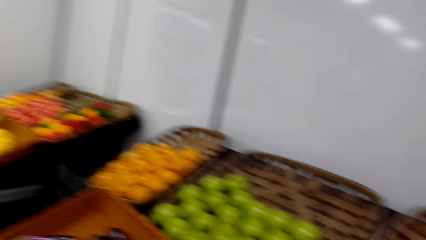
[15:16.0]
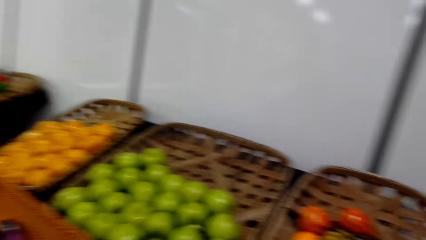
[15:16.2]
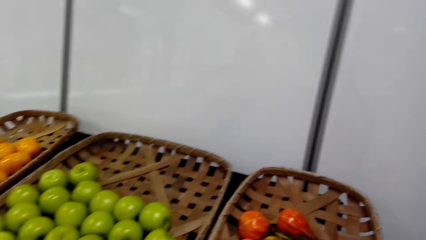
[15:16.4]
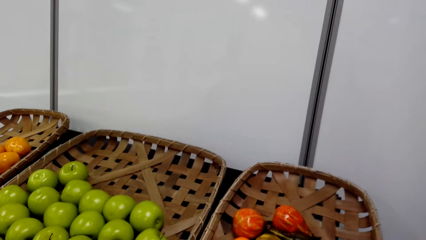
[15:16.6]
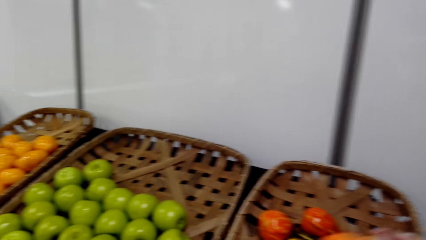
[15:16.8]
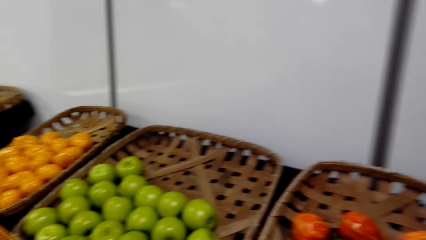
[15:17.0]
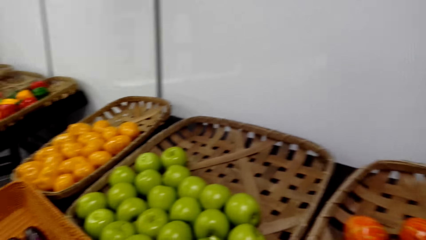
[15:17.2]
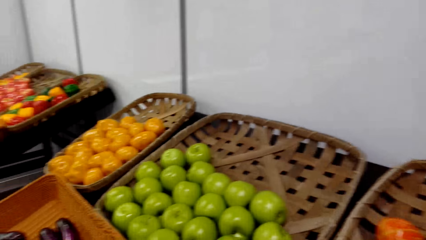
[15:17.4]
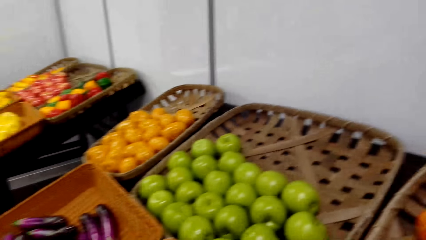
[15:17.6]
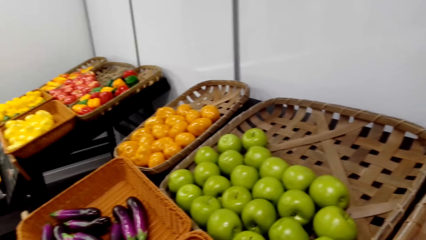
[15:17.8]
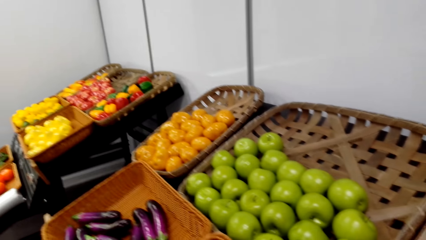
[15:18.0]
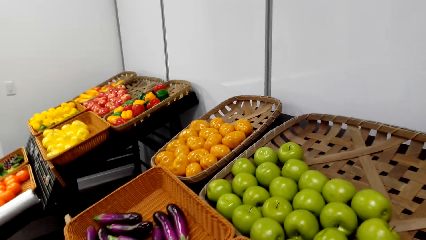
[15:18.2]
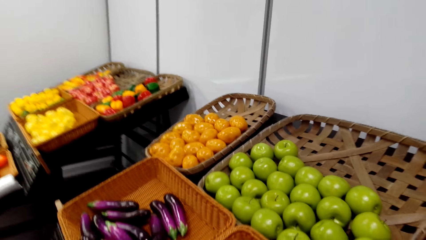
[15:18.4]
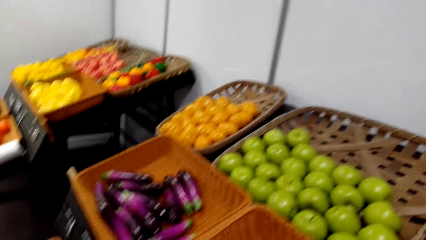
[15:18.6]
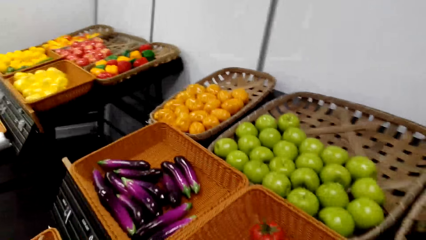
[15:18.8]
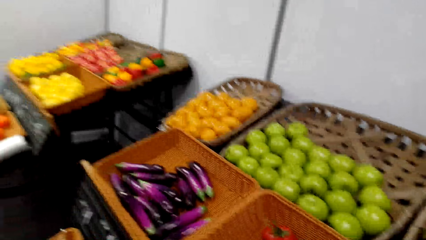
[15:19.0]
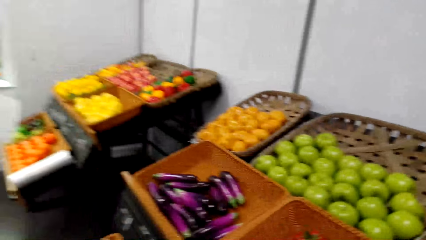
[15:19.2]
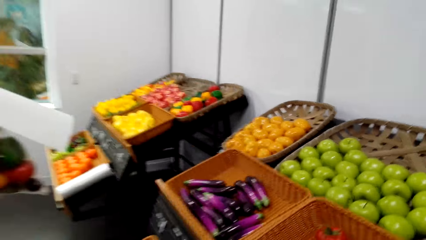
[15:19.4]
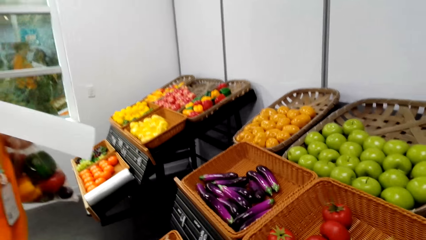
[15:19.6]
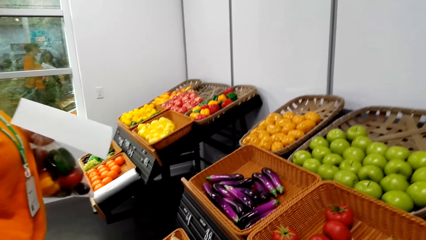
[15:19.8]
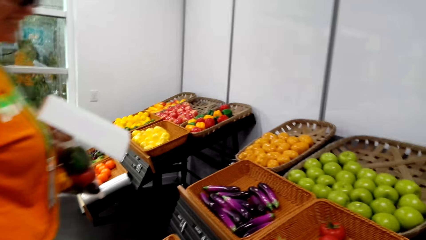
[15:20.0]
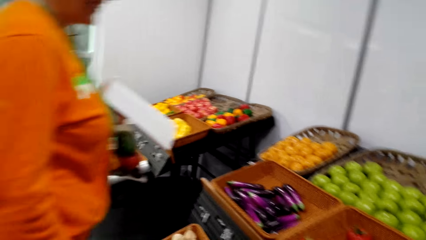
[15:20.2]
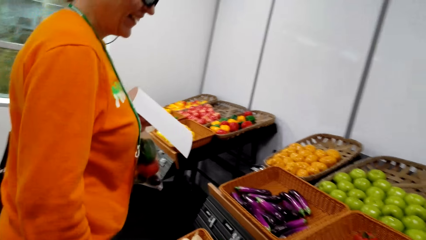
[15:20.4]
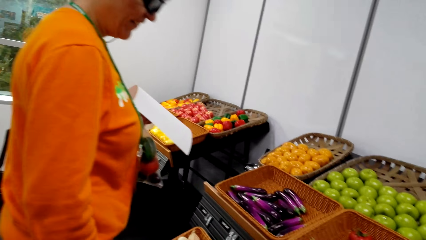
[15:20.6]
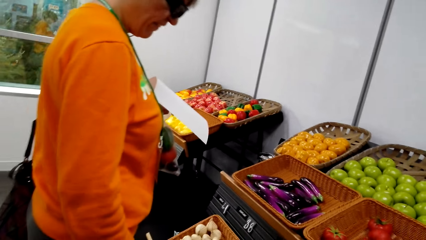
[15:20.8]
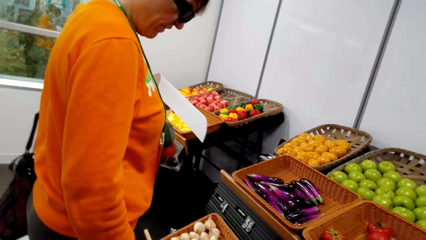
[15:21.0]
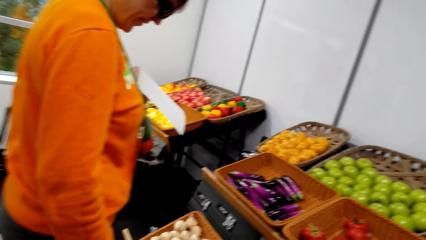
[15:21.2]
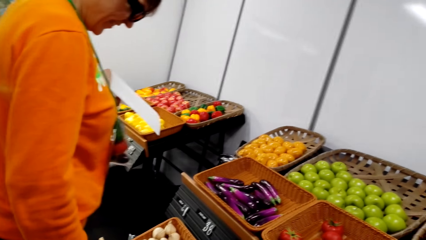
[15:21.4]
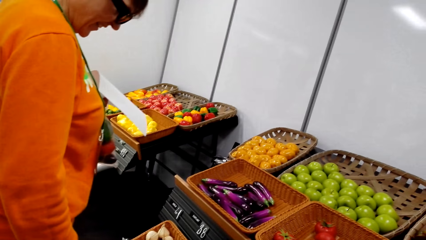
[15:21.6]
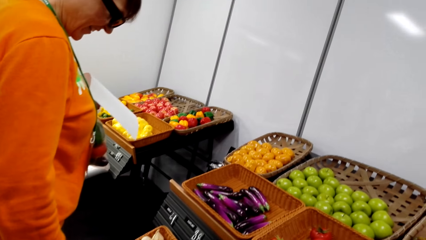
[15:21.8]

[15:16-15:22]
The camera wearer stands on the floor. A woman stands on the floor.

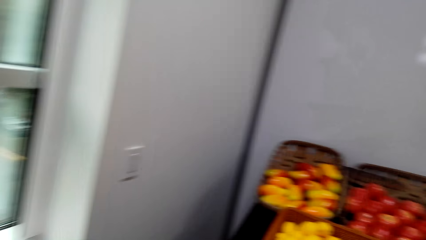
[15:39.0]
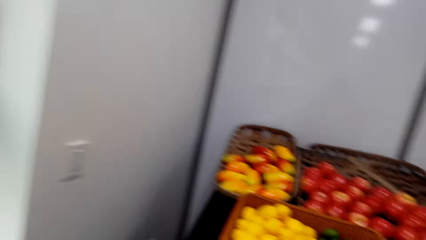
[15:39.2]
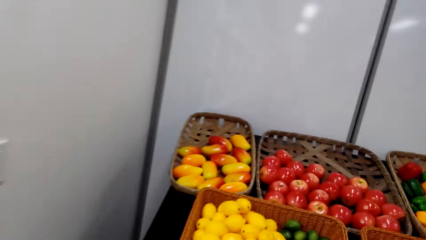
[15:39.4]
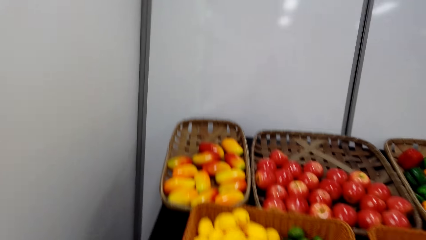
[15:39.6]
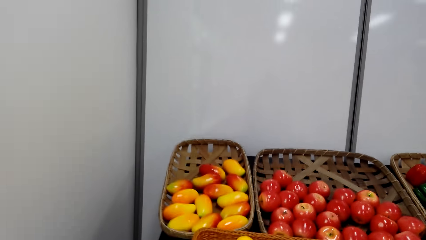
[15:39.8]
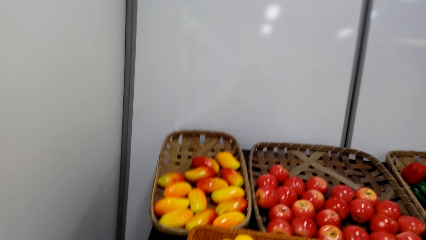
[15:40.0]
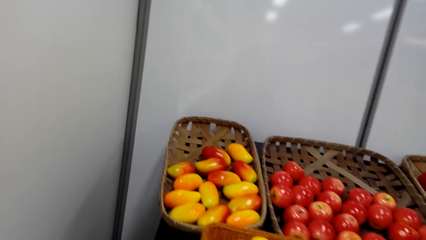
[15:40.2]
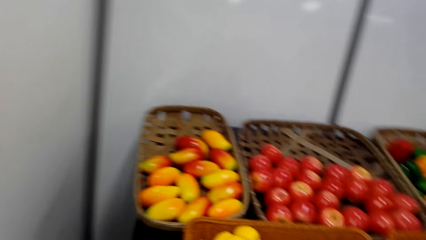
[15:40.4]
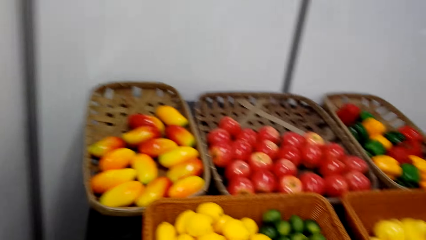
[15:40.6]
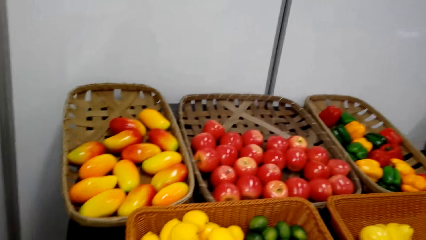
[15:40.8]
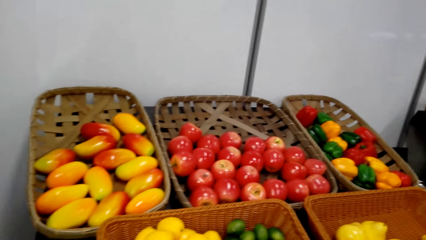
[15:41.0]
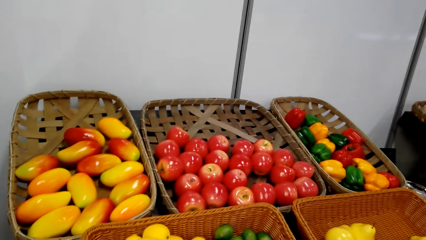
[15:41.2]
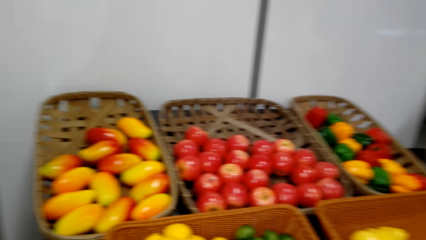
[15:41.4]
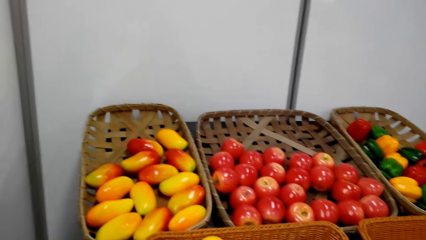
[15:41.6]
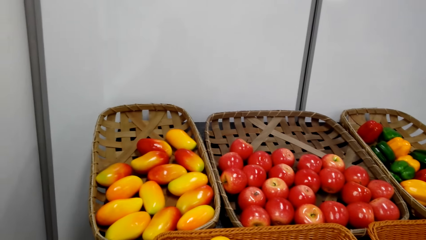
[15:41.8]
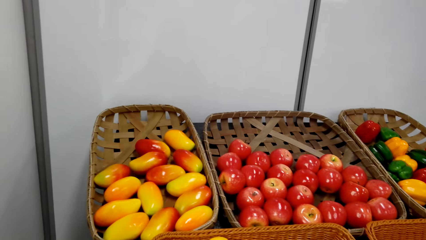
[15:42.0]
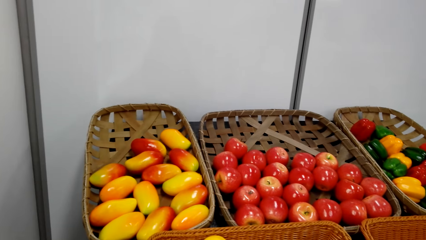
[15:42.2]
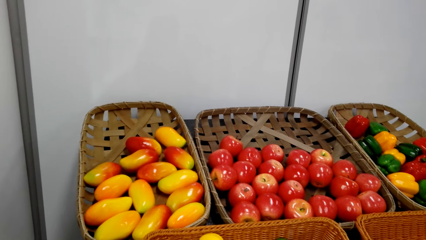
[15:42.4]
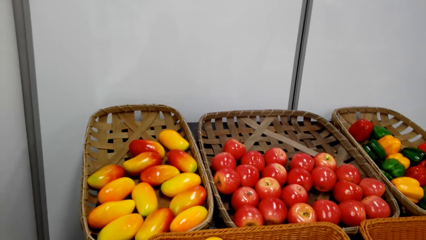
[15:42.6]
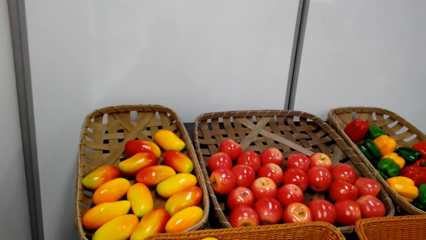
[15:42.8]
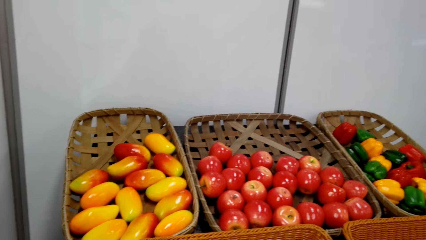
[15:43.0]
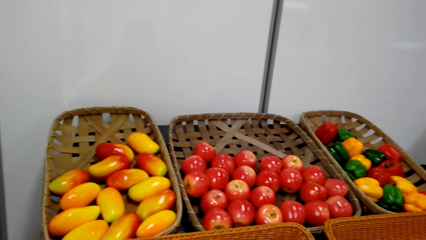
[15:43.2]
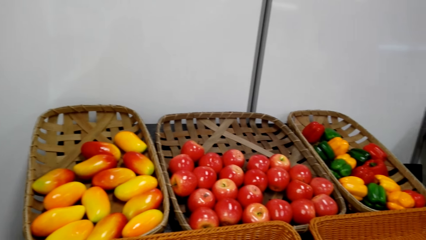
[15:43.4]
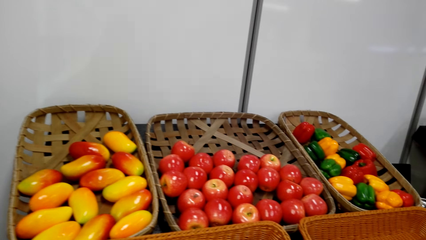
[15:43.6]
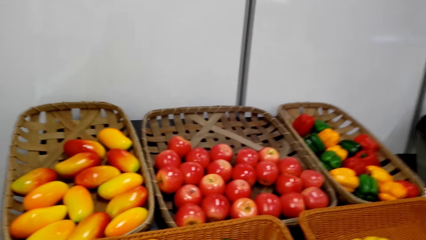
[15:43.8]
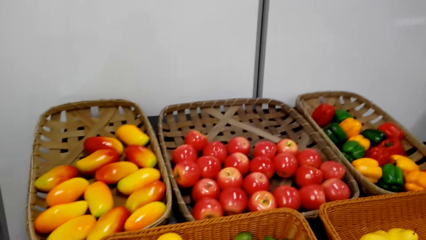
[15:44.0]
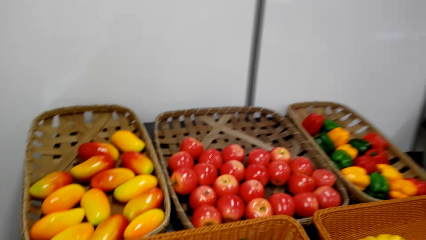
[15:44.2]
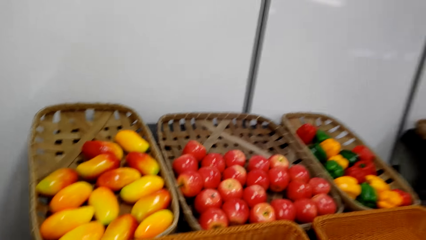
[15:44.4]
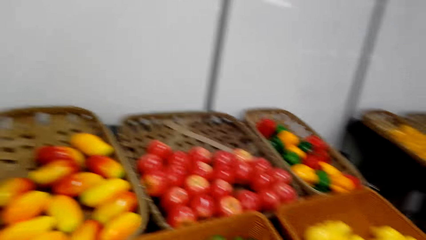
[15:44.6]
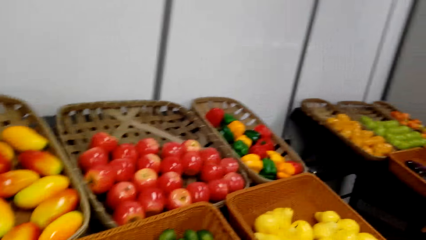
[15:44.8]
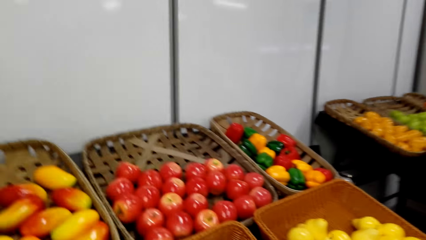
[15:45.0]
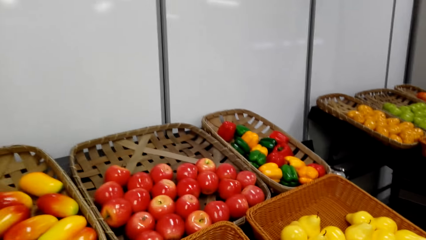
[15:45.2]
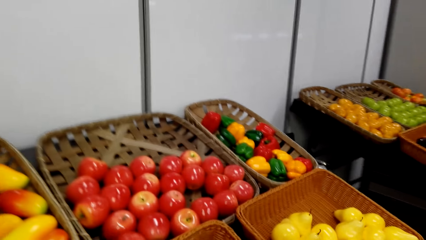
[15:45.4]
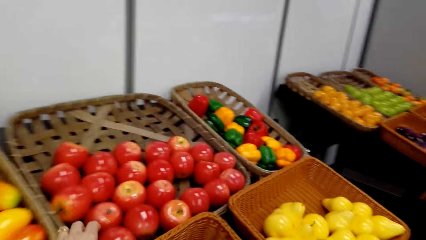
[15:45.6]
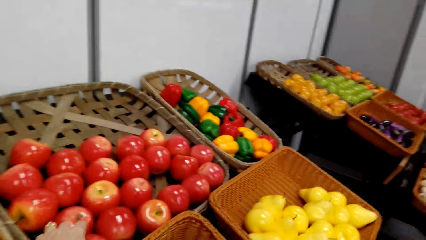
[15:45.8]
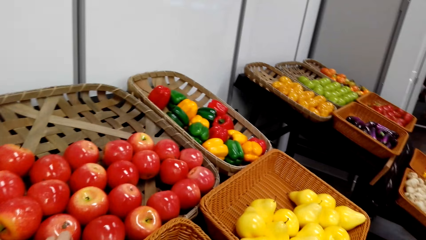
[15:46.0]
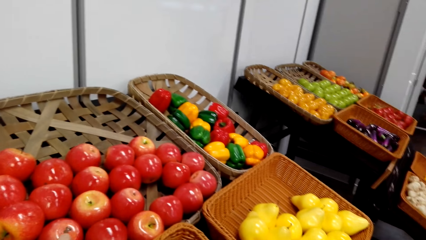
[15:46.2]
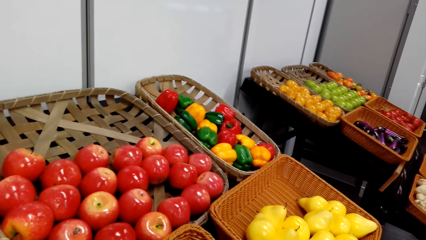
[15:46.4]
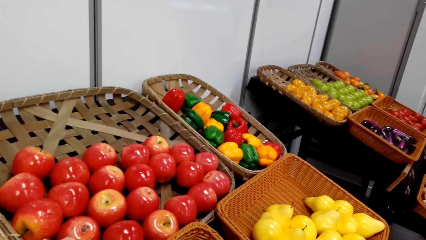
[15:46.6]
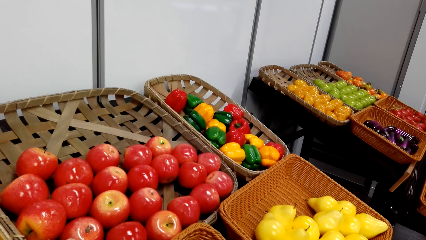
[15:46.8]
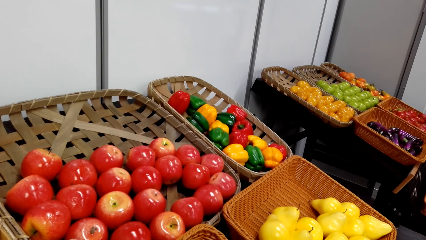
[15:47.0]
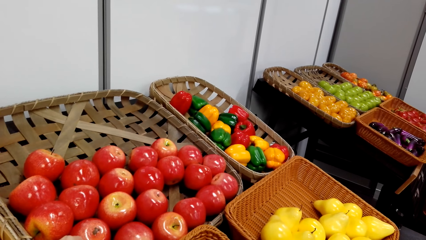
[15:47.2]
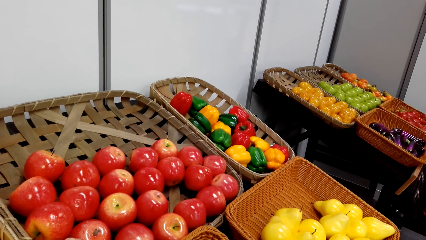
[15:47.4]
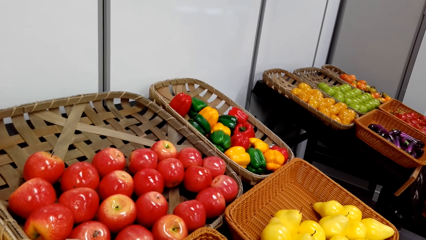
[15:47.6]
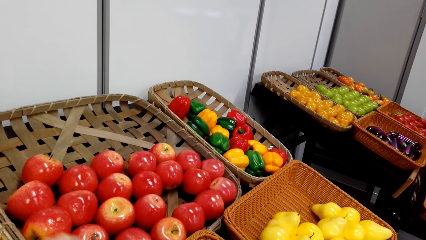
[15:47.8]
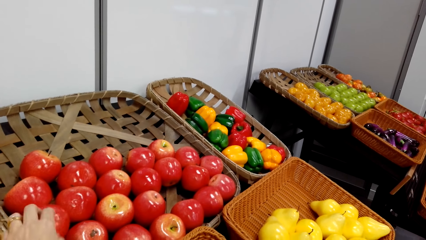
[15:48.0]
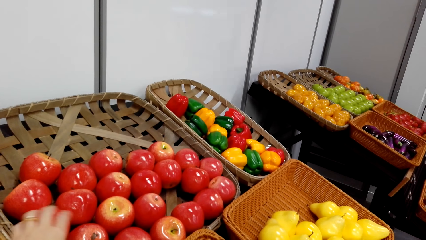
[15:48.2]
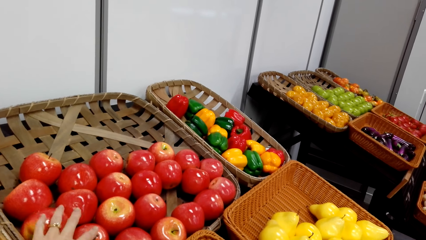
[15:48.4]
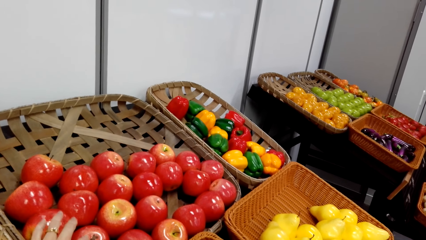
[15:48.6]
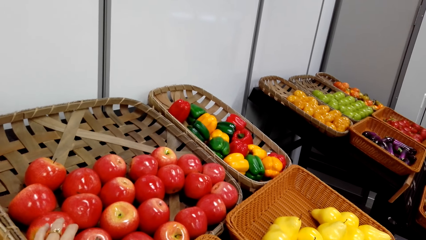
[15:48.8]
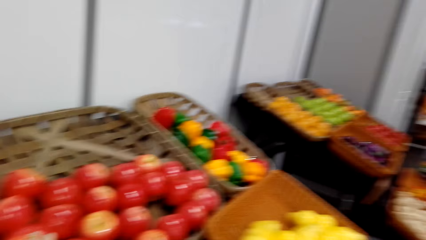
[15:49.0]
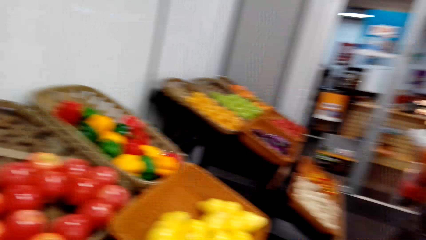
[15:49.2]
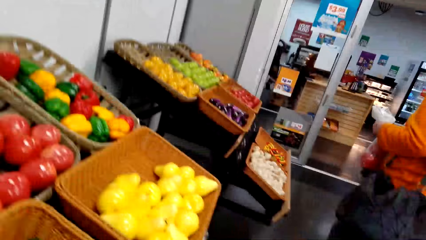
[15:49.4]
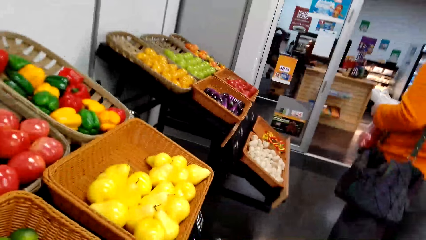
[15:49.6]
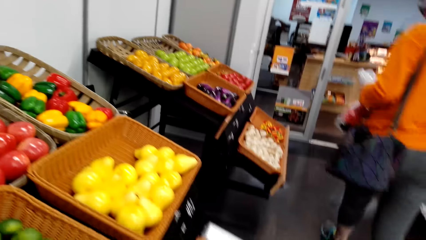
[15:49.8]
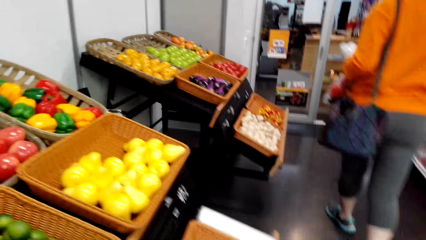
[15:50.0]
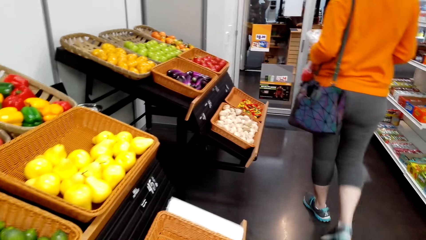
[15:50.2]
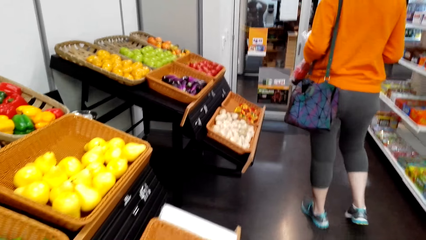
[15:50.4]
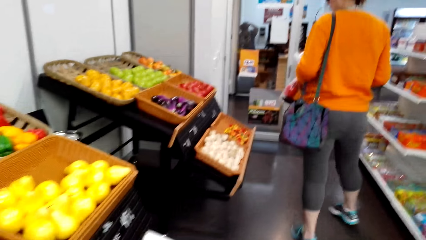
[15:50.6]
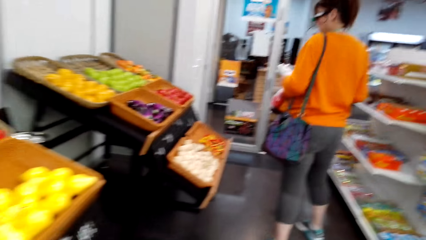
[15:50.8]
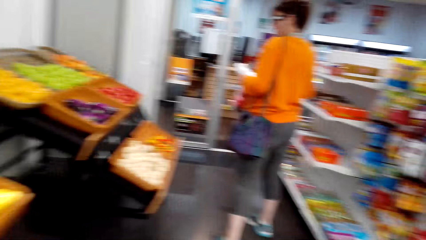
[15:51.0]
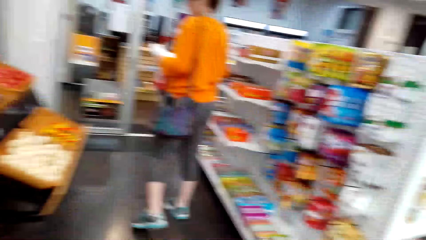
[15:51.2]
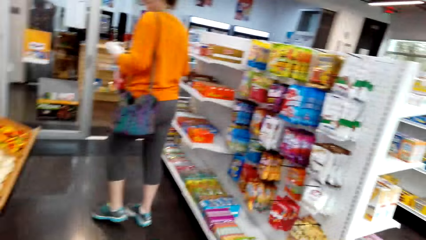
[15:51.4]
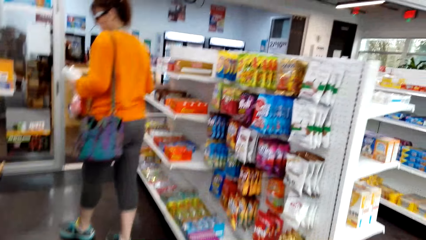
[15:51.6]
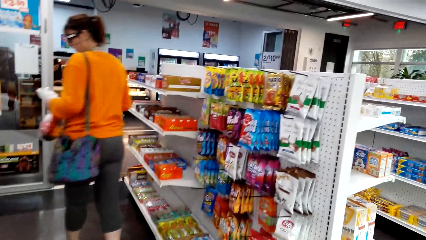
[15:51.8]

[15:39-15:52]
The camera wearer stands on the floor. They touch apples in the tray. They pick up the apple on the basket tray on the floor. A woman walks on the floor. The camera wearer walks on the floor.
